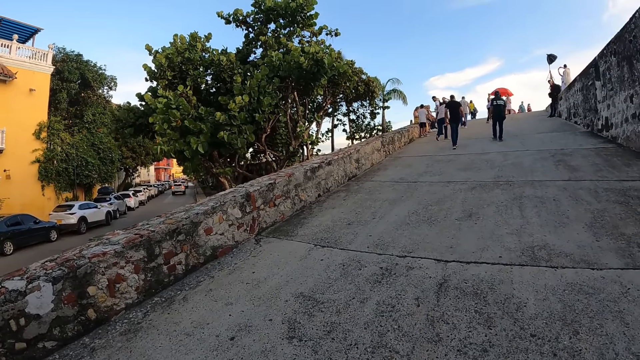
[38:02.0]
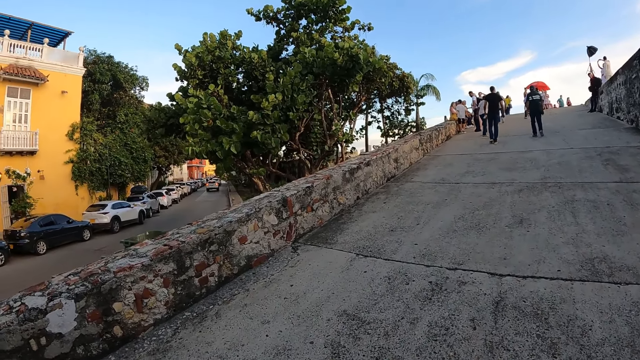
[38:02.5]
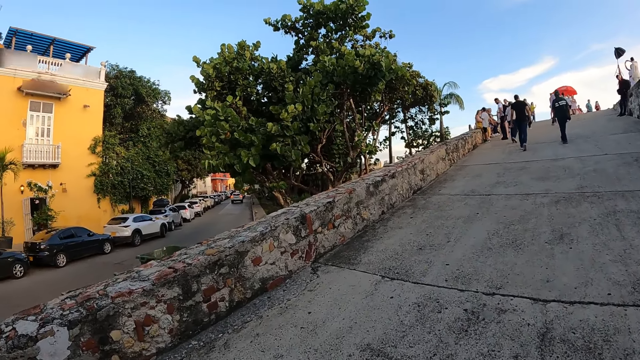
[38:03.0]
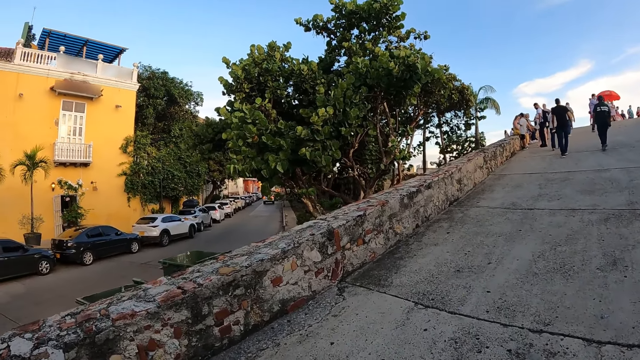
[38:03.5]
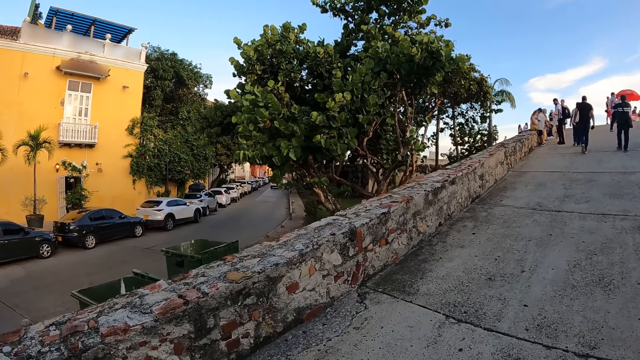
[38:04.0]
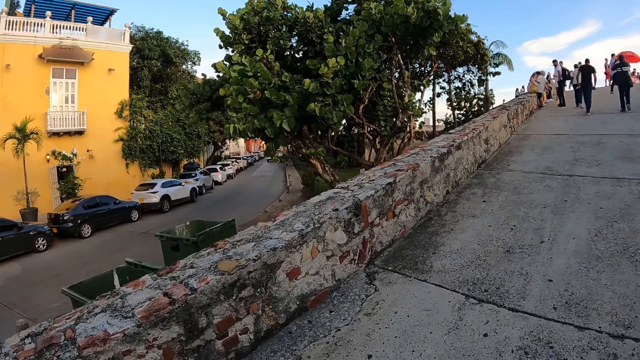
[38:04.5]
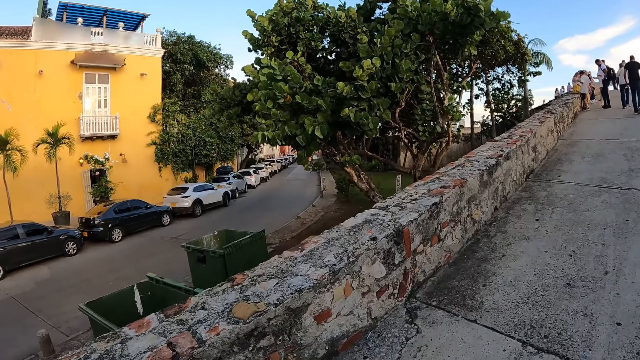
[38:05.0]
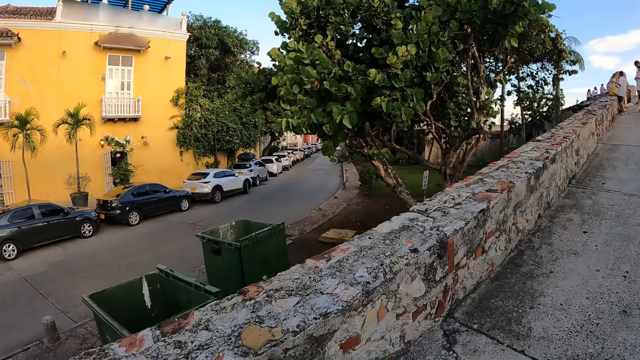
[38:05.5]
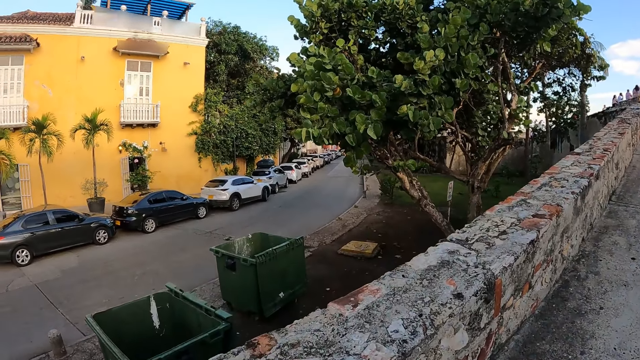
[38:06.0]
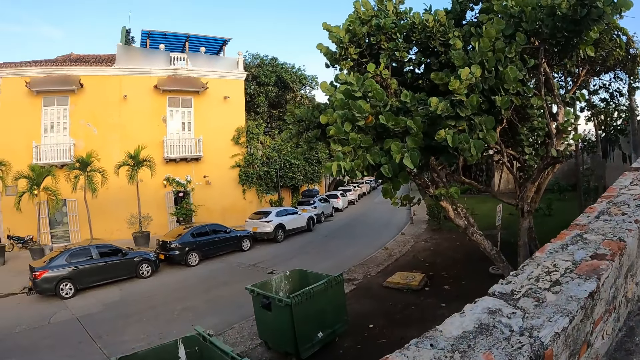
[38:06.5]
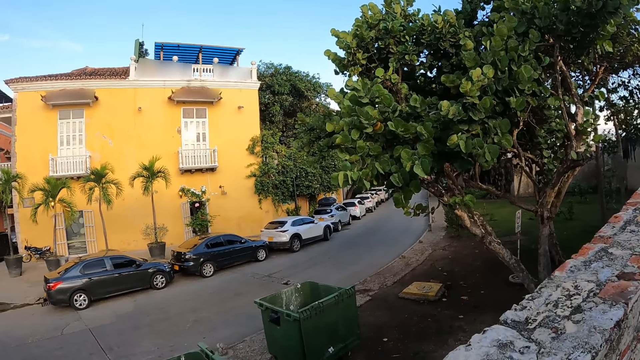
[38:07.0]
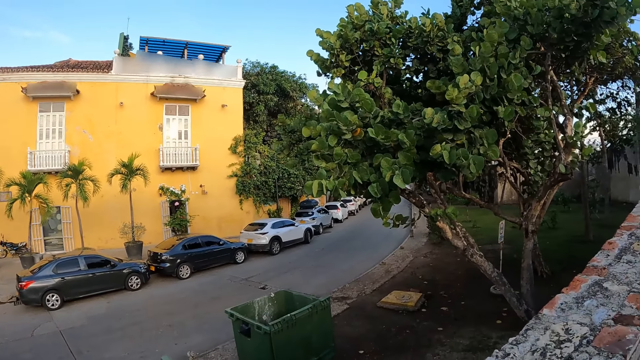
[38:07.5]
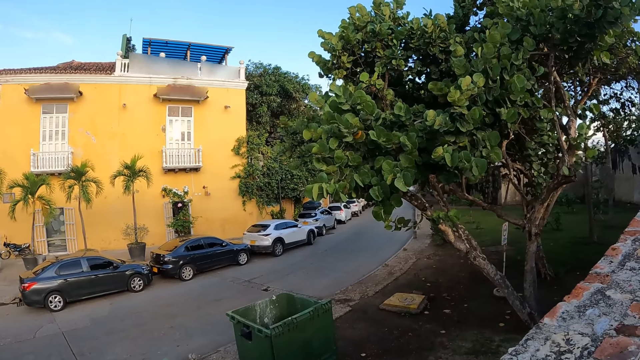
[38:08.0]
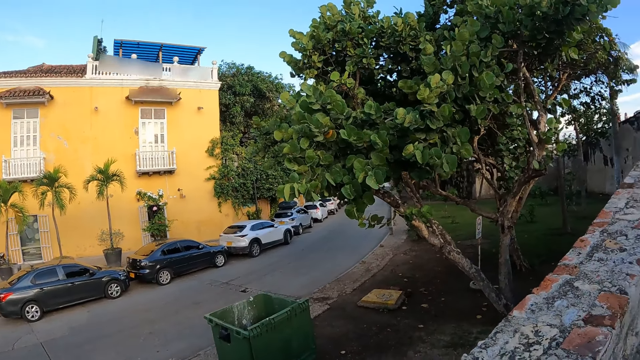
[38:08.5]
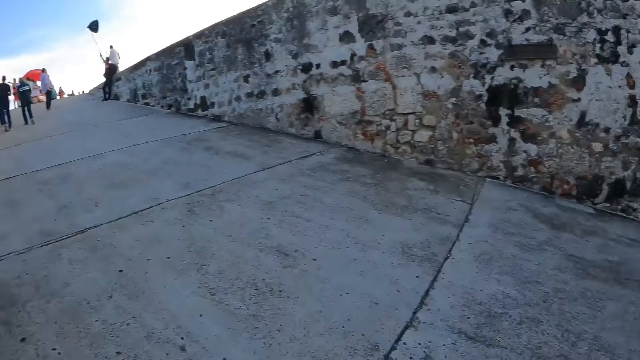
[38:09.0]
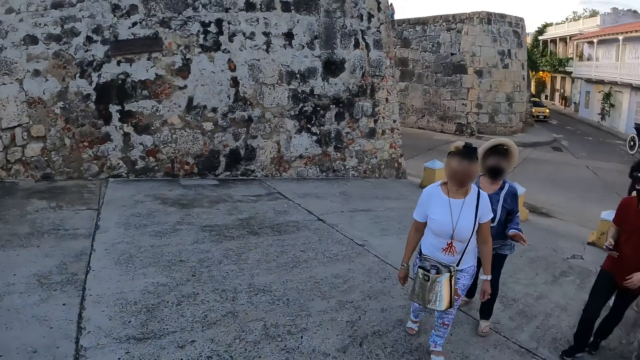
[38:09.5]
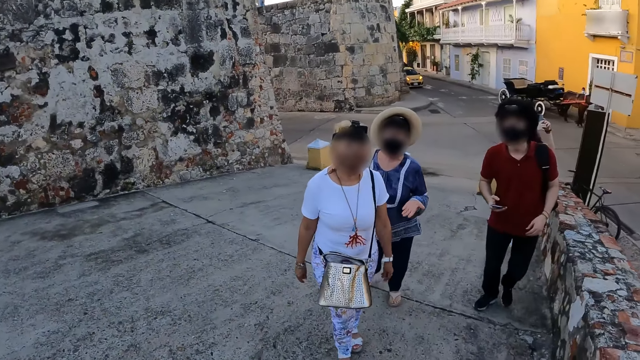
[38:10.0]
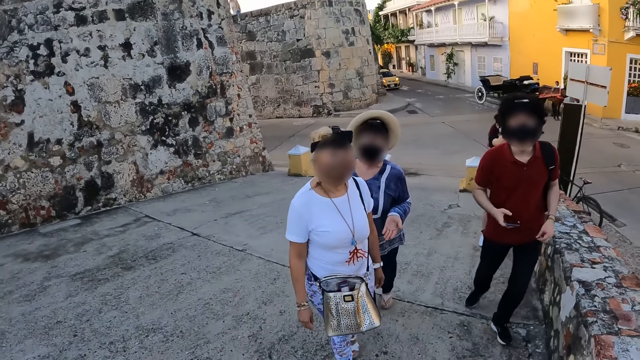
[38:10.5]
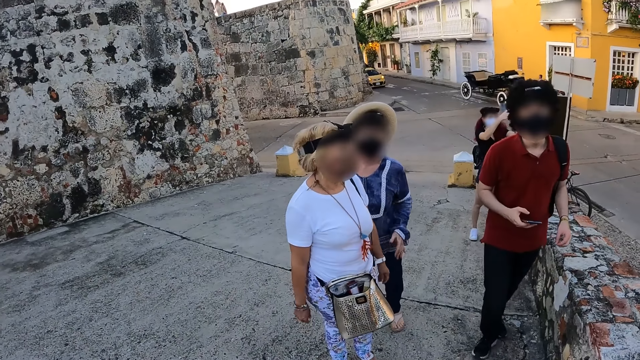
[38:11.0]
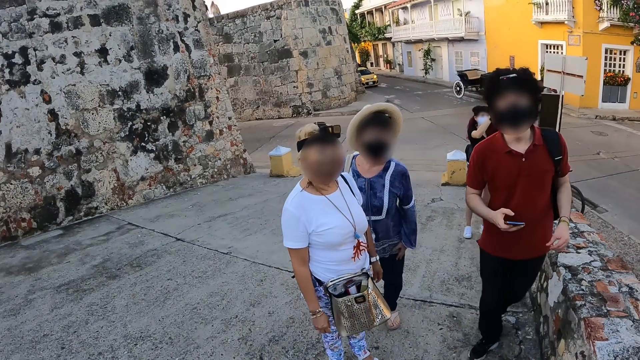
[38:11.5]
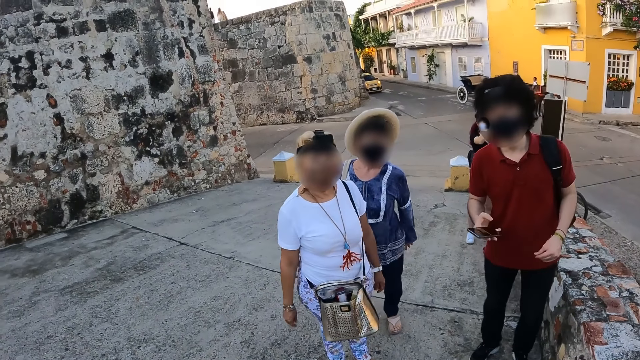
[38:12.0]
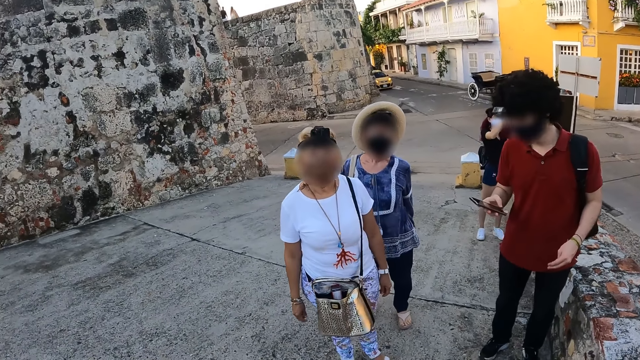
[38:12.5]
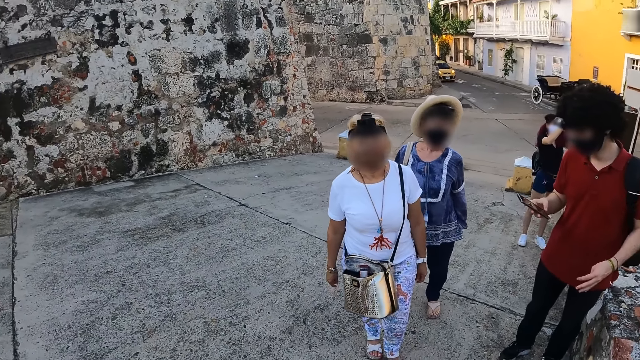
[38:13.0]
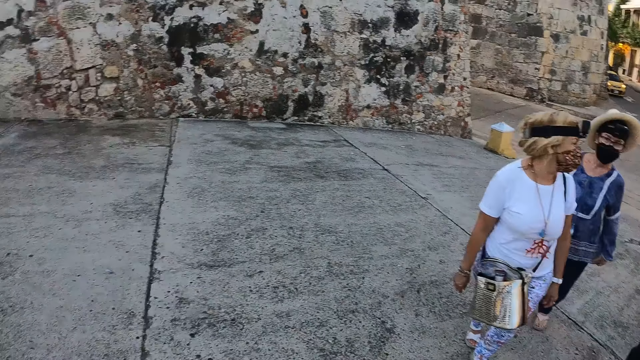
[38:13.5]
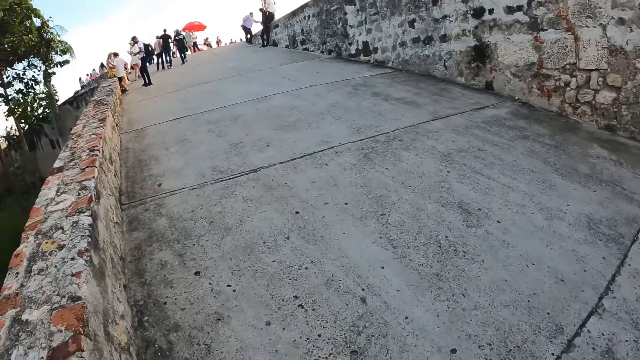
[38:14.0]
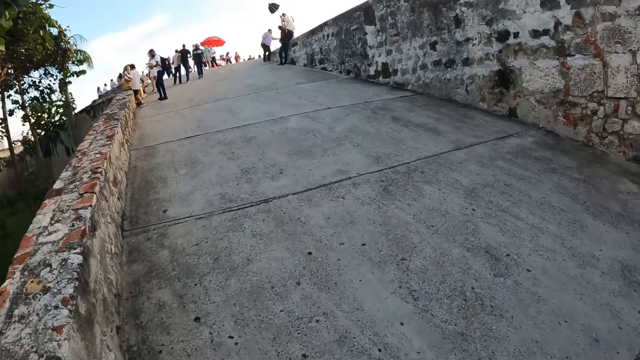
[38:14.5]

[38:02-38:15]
A woman, a man and another woman interact with the camera wearer. The first woman gesticulates with her left hand. The camera wearer stares at the man. The man operates the phone with his right hand.

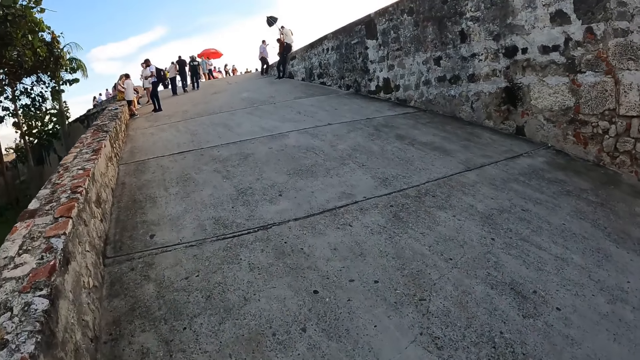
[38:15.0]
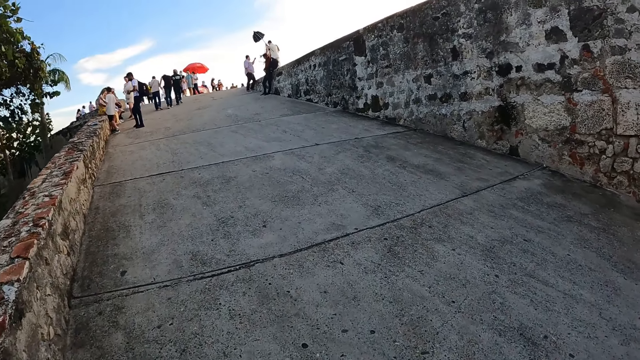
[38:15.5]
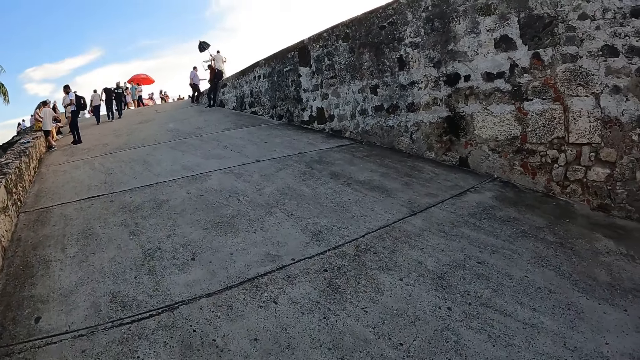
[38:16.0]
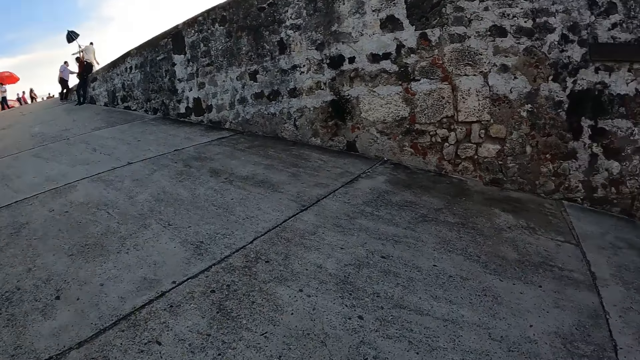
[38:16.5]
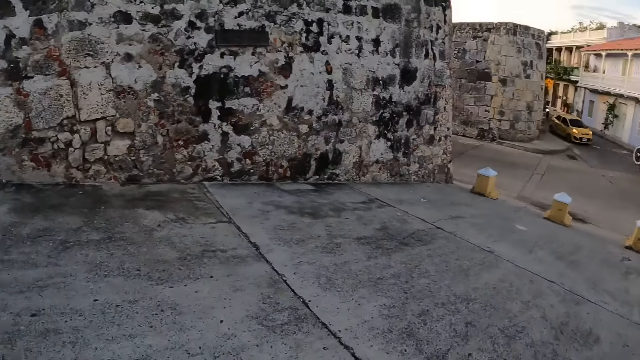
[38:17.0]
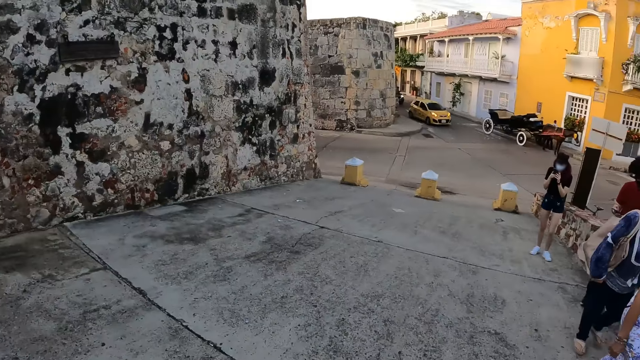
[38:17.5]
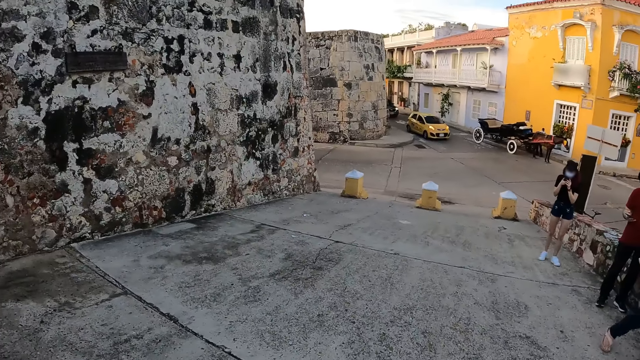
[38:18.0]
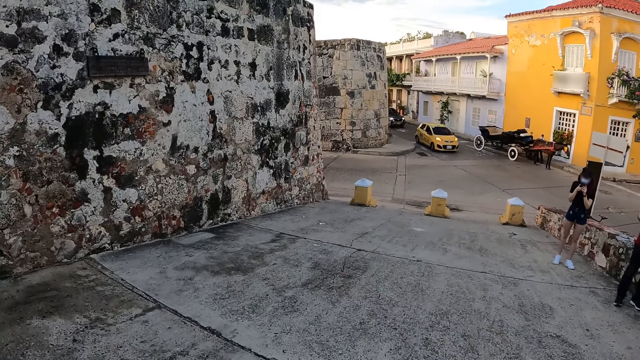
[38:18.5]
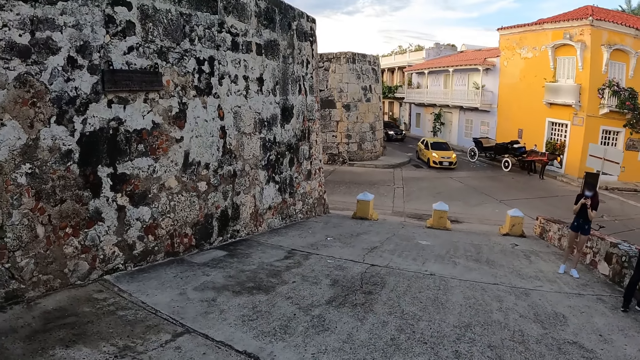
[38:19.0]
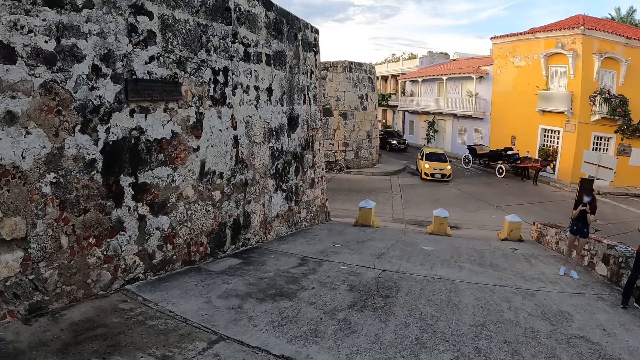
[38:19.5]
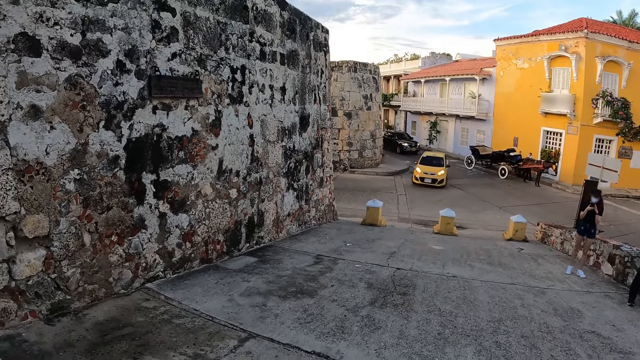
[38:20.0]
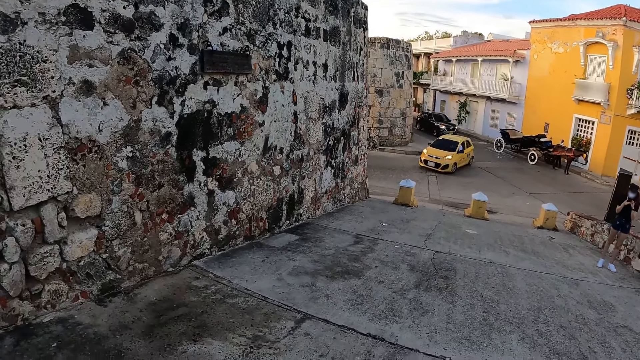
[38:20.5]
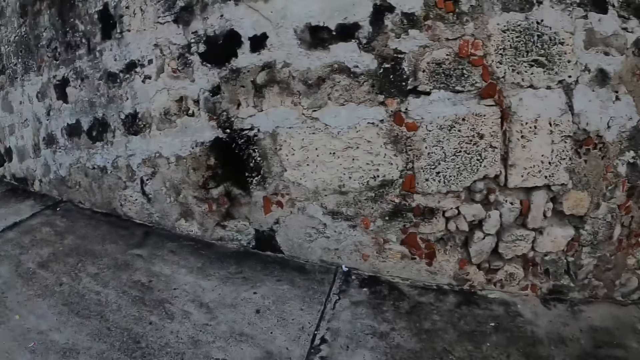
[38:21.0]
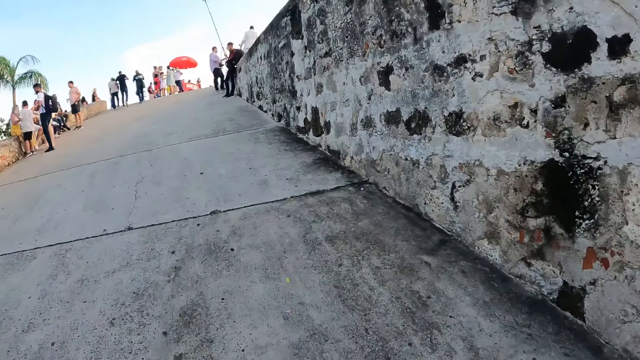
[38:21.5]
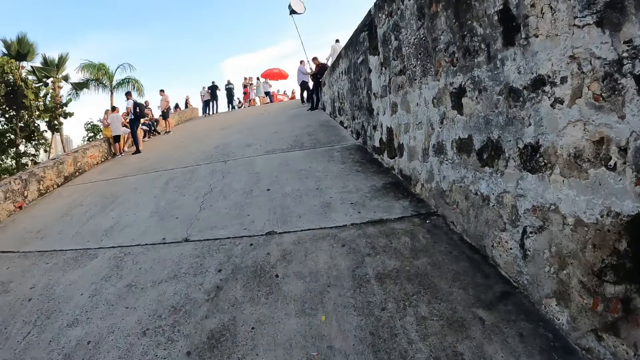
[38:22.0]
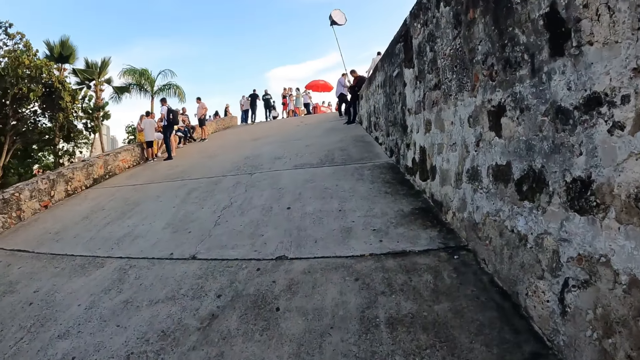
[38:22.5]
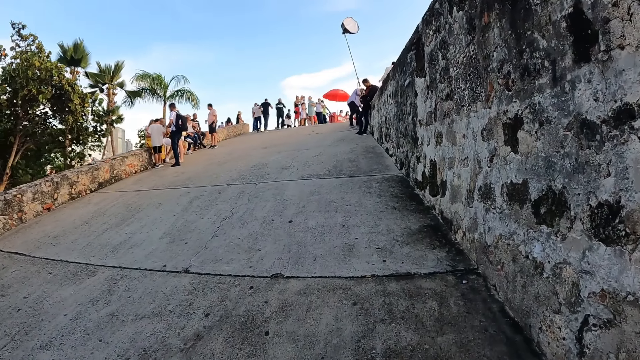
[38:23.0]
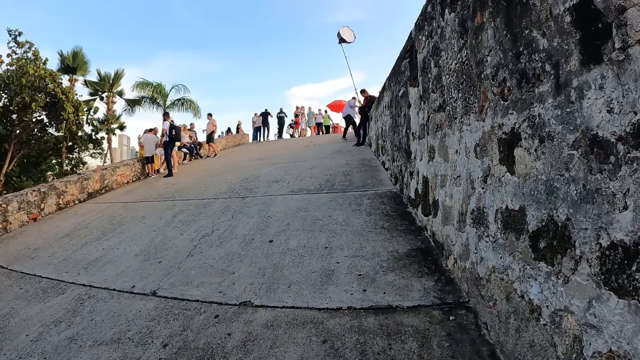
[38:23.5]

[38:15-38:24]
The camera wearer walks on the bridge. A woman operates the phone with both hands. The camera wearer stares at the cars.
